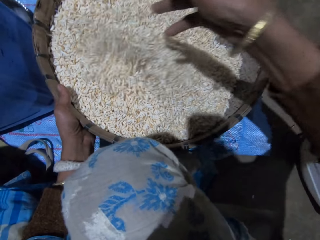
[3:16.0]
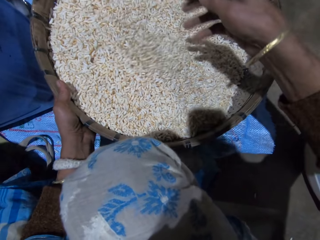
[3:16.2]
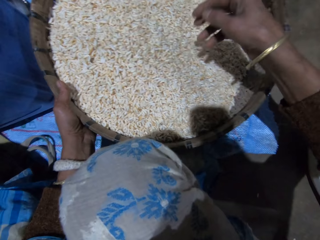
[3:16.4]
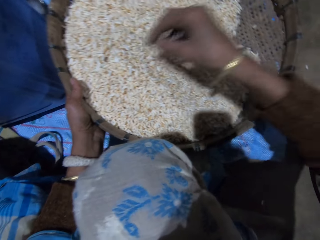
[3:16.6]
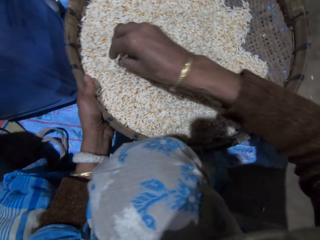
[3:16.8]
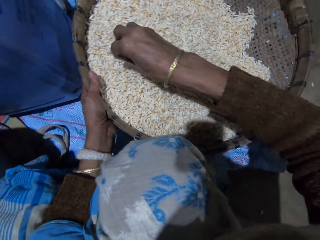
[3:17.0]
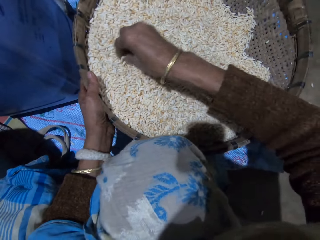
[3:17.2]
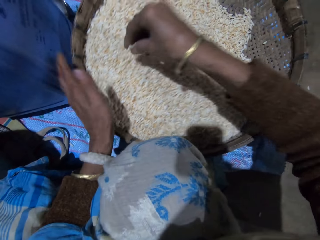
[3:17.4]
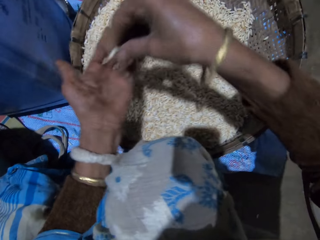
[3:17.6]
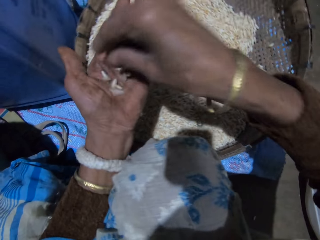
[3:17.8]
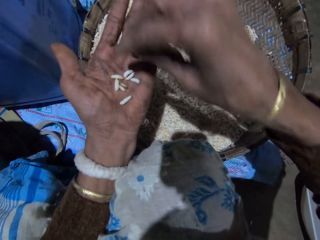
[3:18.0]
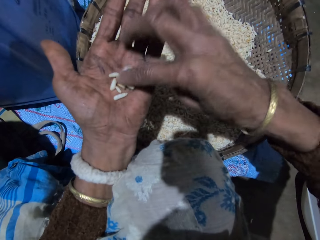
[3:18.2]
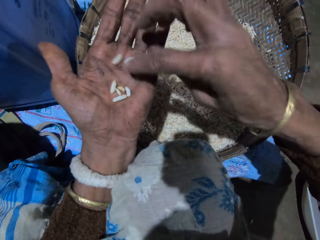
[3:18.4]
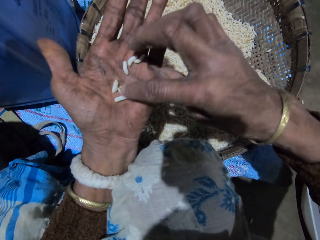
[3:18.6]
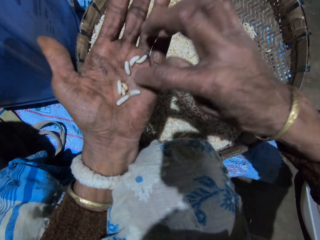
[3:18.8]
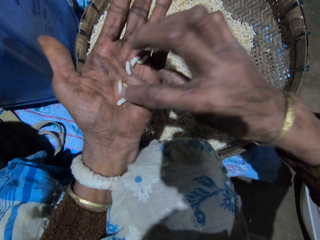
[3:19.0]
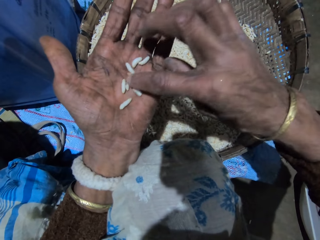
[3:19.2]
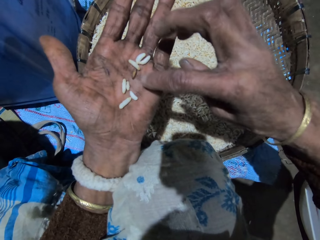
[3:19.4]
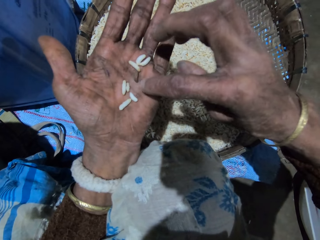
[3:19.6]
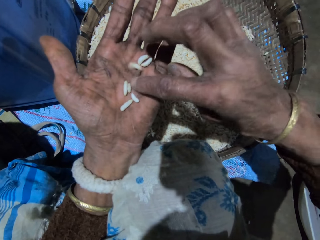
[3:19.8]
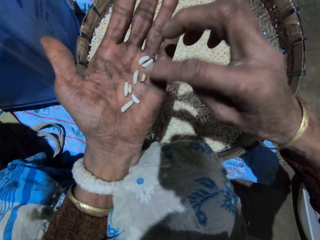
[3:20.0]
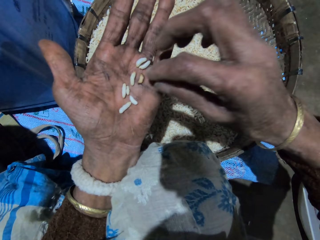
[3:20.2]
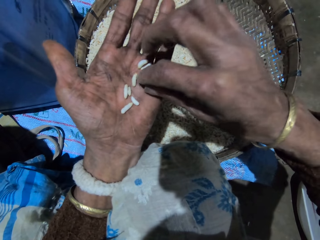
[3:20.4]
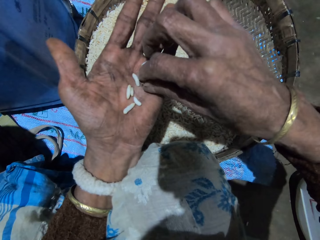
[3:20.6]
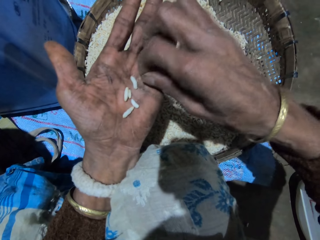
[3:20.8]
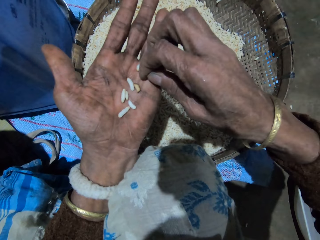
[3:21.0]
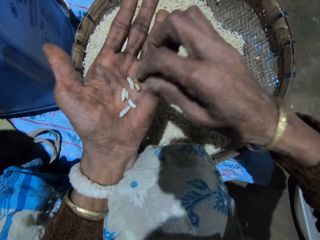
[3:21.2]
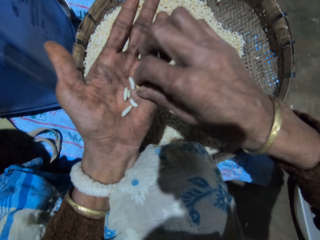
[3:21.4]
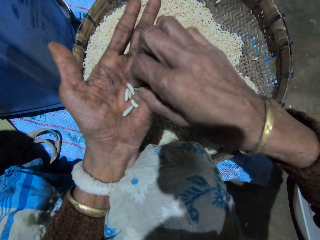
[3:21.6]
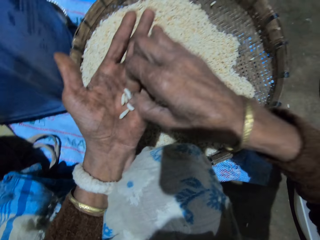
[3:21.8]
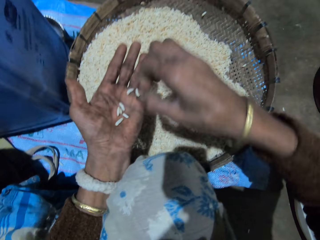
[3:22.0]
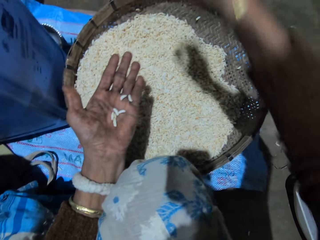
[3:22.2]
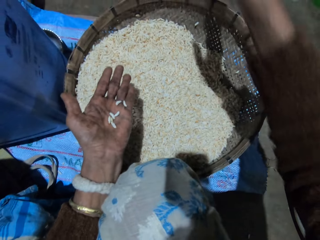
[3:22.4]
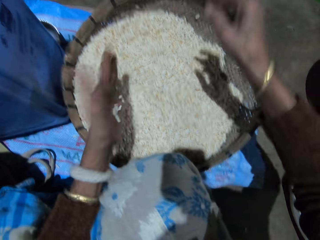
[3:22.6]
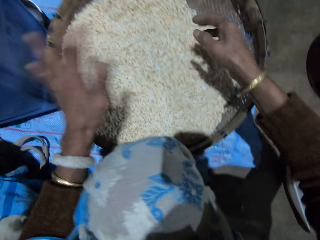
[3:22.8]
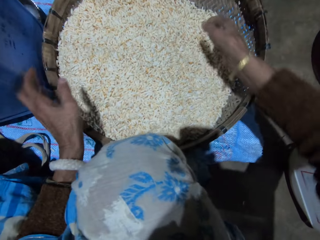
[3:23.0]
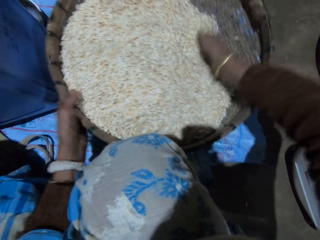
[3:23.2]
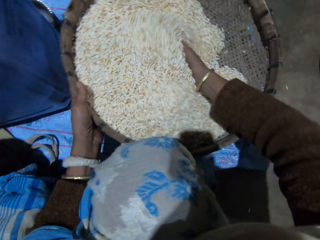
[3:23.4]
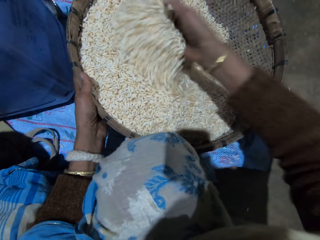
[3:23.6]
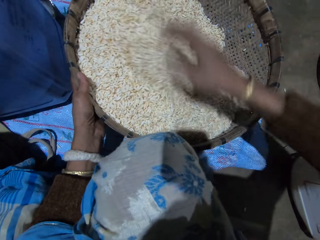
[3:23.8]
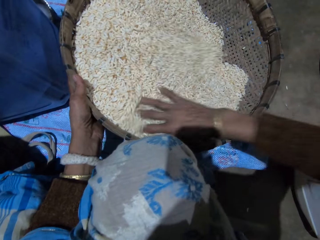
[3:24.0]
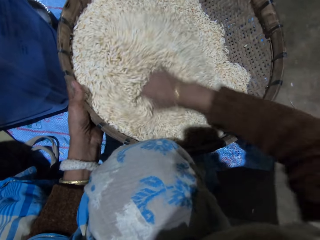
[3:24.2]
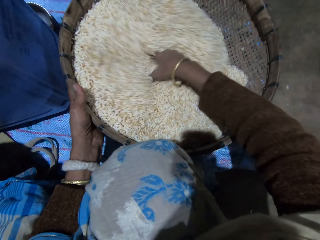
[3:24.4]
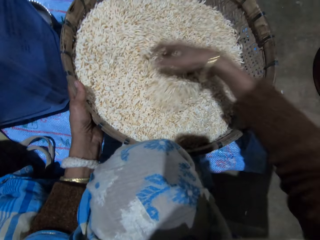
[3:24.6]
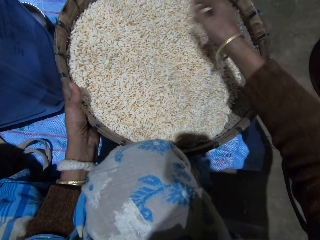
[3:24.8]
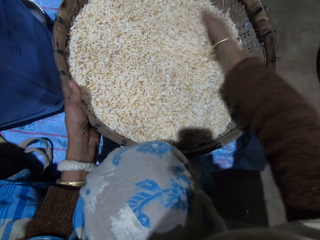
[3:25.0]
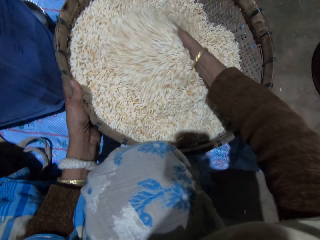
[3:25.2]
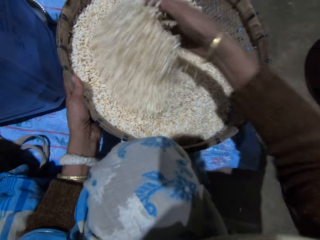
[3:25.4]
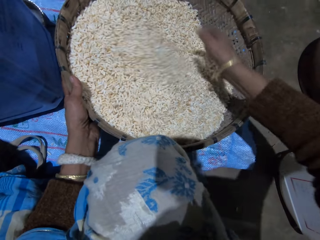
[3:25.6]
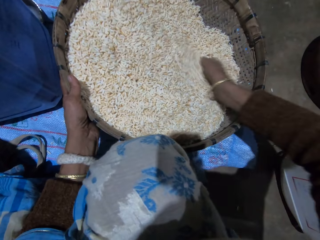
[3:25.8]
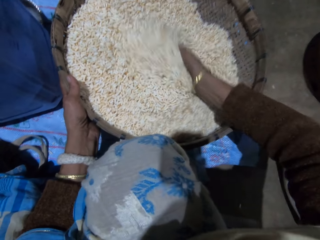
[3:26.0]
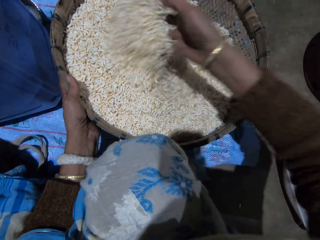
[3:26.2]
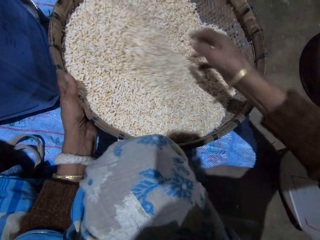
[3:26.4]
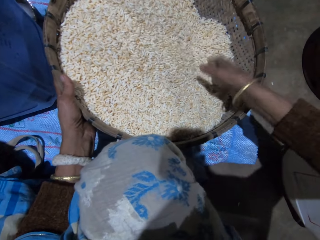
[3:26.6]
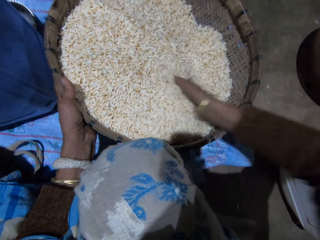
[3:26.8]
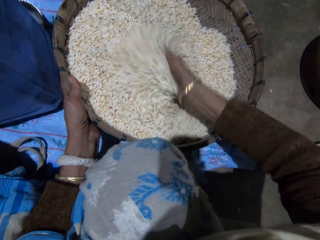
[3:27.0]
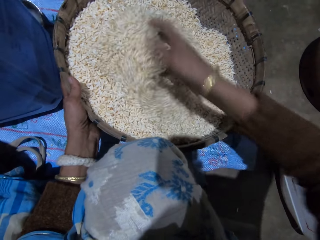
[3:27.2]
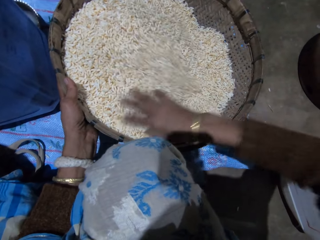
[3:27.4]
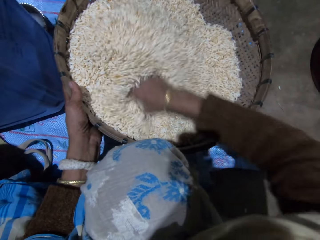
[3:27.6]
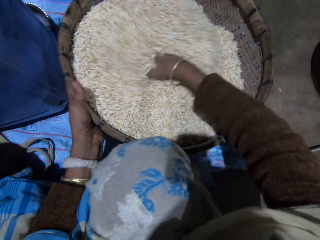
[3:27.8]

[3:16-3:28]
The camera wearer picks grains from the basket with her right hand. She drops the grains in her right hand on her left hand. She sorts out the grains with her right hand. She takes out dirt from the grains in her left hand with her right hand. She throws the dirt in her right hand. She pours grains in the basket. She sorts out the grains with her right hand. She turns the grains in the basket with her right hand.

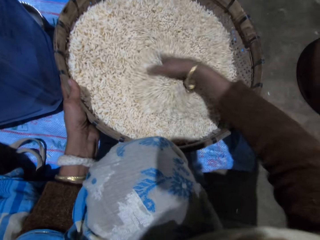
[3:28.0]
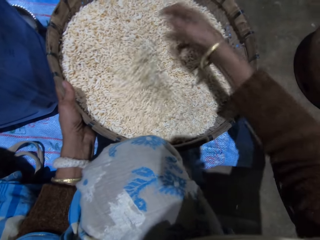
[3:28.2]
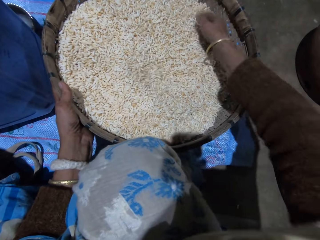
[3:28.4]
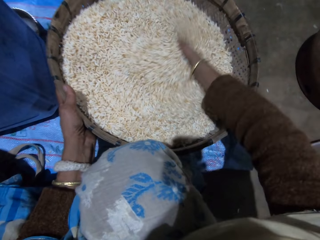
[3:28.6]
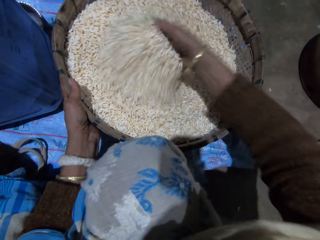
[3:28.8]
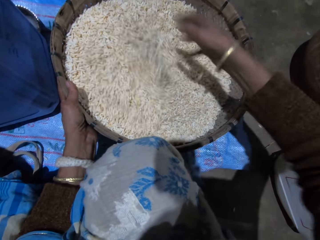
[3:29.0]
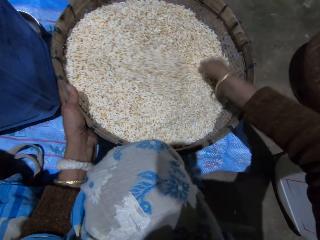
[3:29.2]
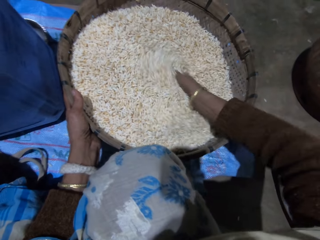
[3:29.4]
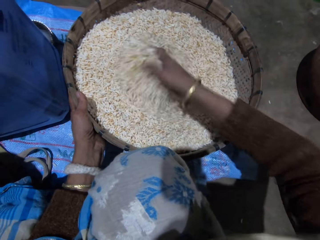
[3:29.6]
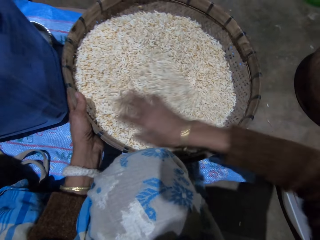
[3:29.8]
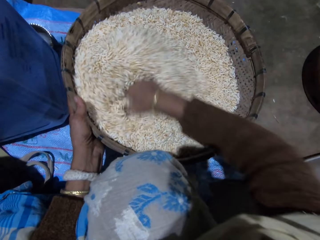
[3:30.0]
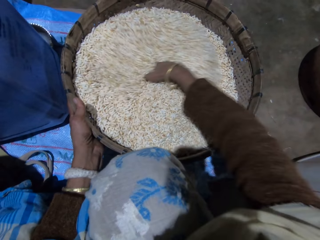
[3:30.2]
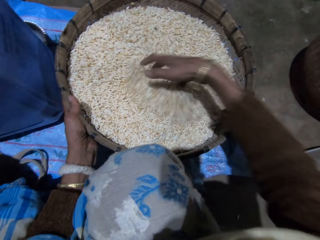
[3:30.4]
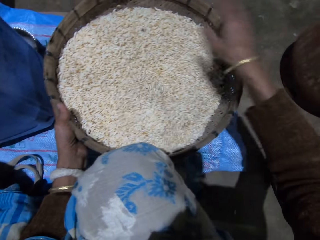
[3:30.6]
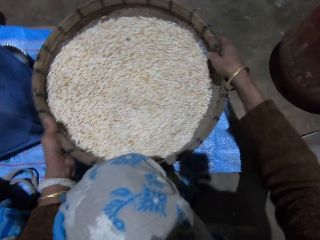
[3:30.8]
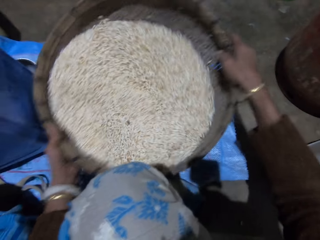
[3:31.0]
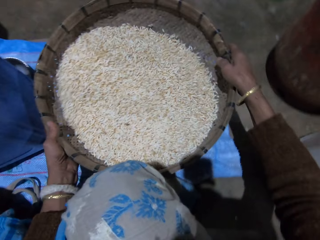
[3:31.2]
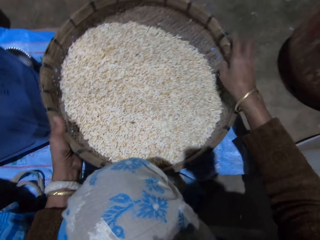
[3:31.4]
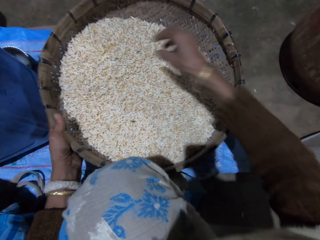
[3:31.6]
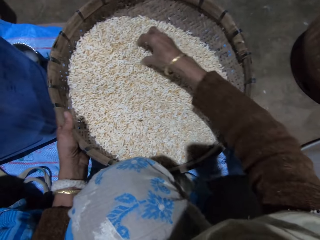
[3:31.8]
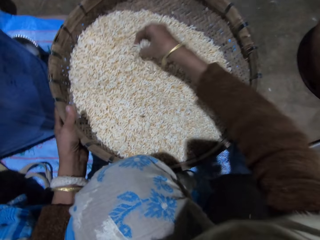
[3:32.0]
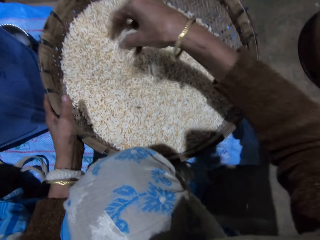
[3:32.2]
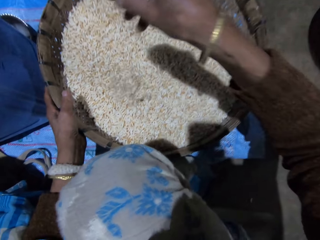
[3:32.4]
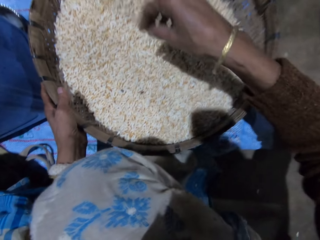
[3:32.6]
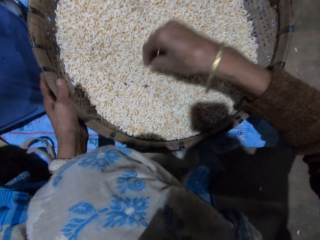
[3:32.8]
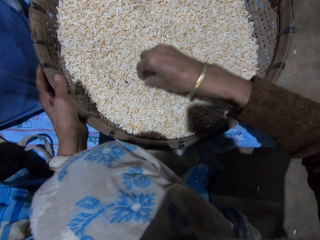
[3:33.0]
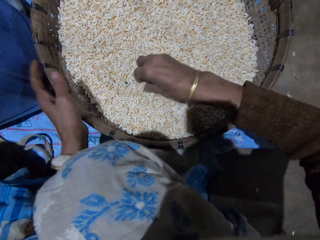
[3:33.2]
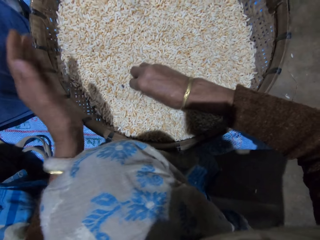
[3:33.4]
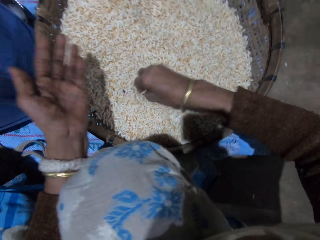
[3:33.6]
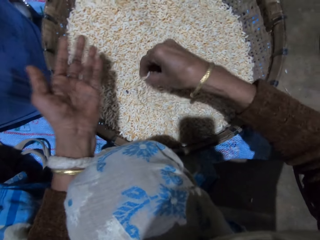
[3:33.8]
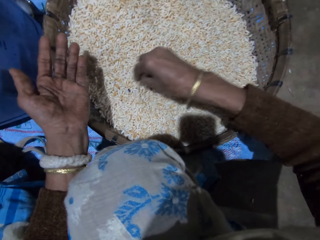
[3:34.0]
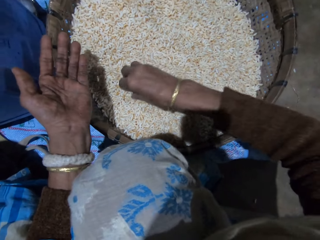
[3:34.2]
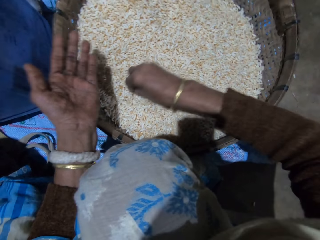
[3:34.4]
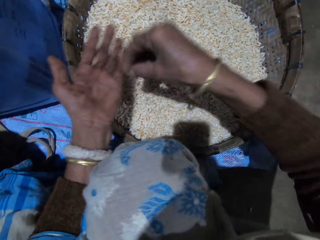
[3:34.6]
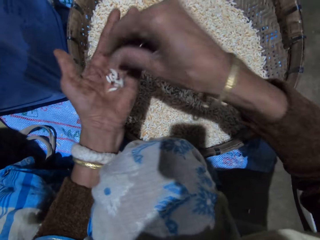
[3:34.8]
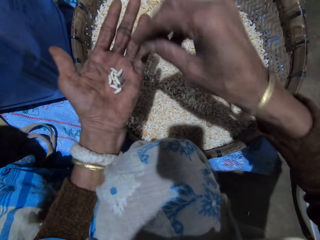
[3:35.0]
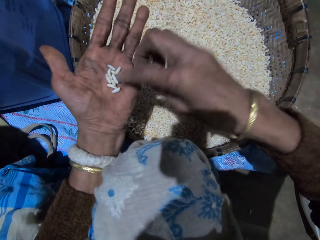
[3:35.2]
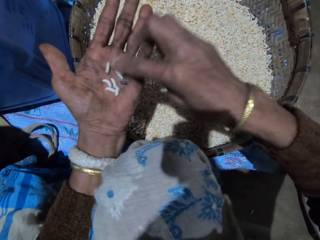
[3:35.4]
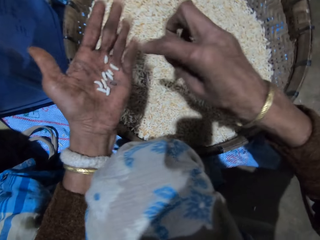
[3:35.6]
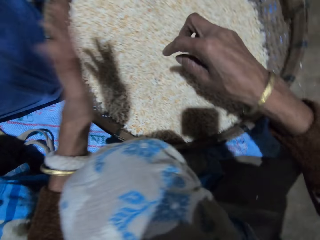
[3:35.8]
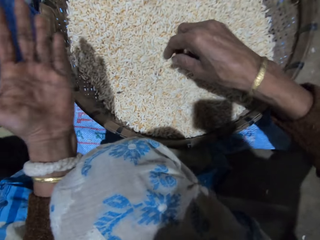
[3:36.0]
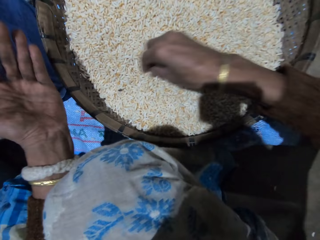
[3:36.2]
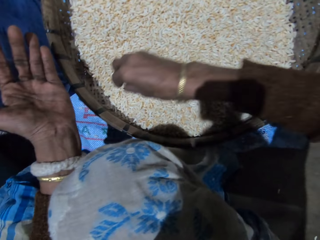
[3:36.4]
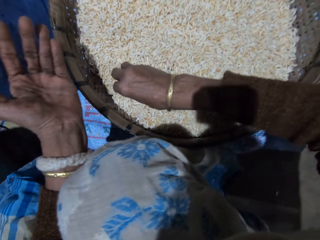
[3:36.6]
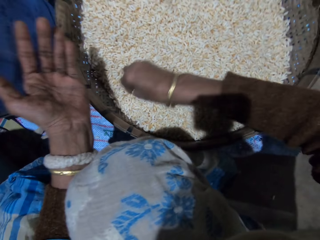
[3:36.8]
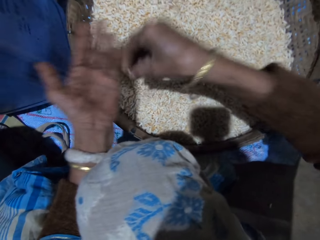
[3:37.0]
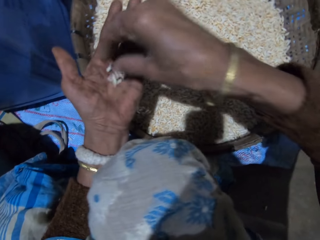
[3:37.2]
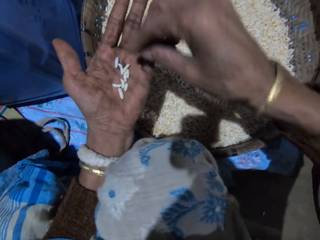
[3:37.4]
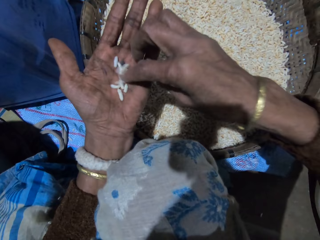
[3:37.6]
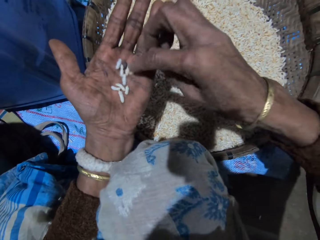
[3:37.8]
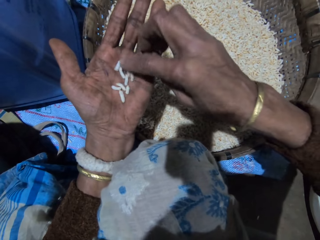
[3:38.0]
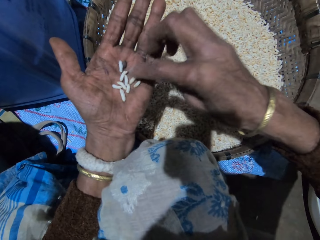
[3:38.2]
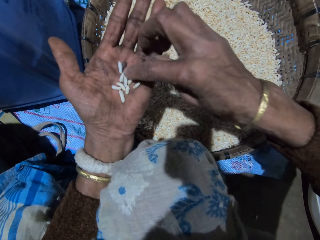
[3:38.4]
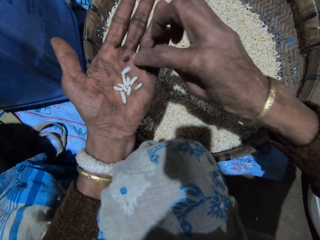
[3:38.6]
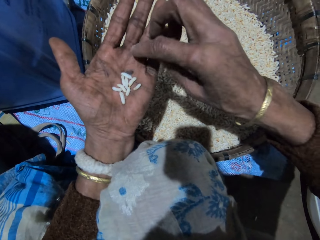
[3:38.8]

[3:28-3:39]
The camera wearer holds the basket with both hands. She shakes the basket. She sorts out the grains with her right hand. She picks grains from the basket with her right hand. She pours grains in the basket. She collects grains. She drops the grains in her right hand on her left hand. She sorts out the grains with her right hand. She pours the grains in her left hand into the basket of grains. She picks grains from the basket with her right hand. She drops the grains in her right hand on her left hand. She sorts out the grains with her right hand.
